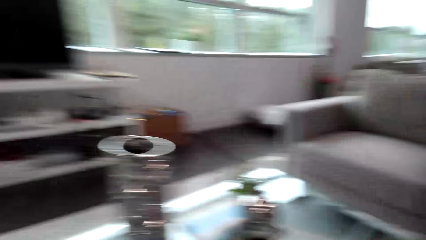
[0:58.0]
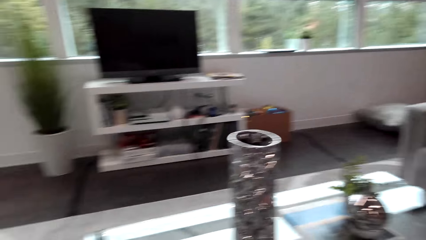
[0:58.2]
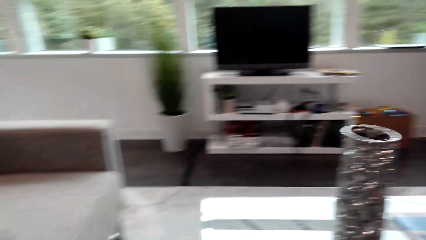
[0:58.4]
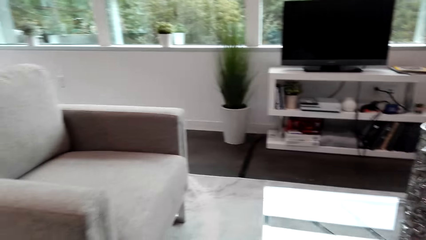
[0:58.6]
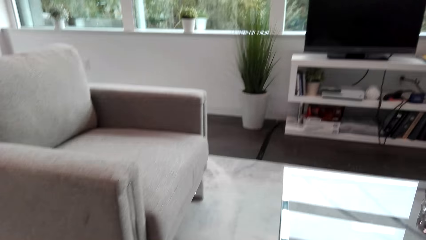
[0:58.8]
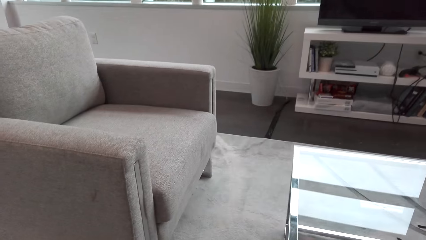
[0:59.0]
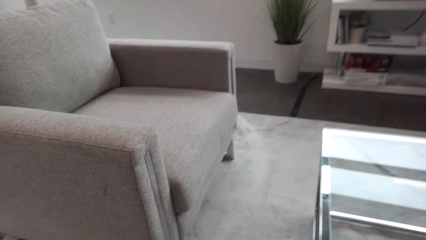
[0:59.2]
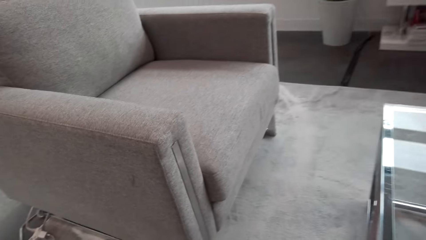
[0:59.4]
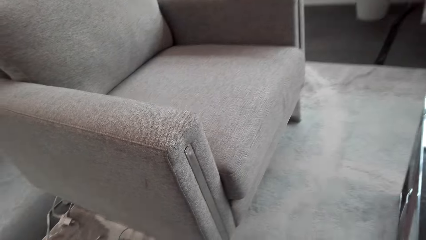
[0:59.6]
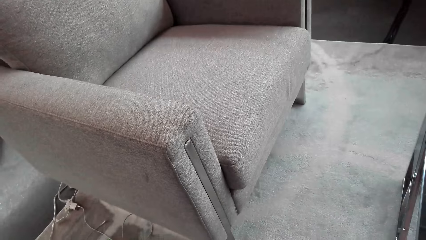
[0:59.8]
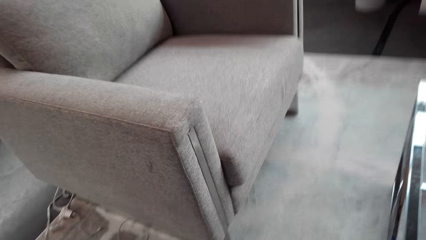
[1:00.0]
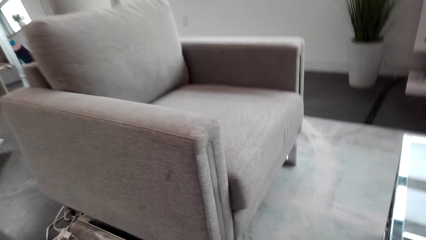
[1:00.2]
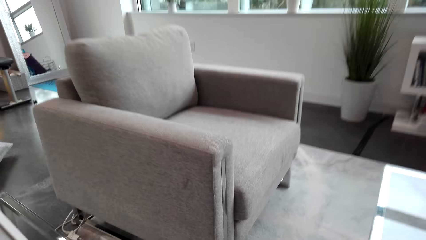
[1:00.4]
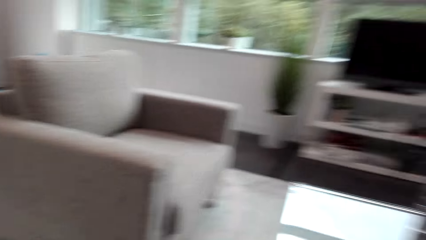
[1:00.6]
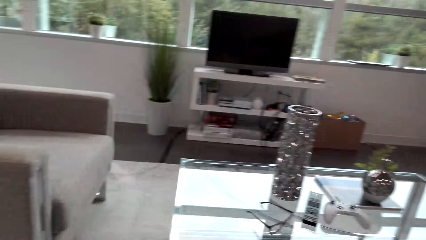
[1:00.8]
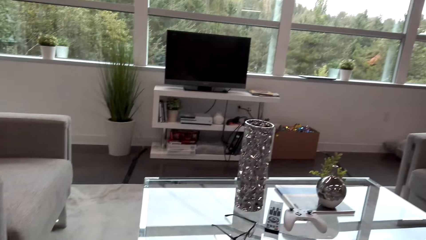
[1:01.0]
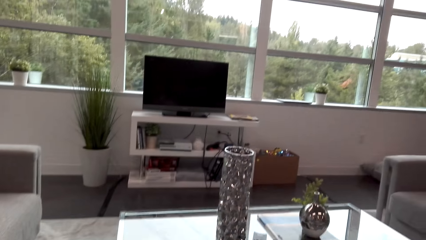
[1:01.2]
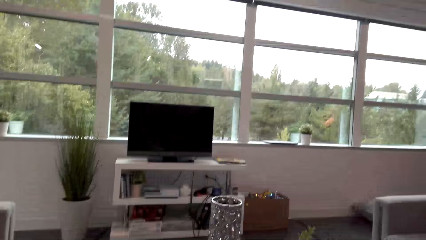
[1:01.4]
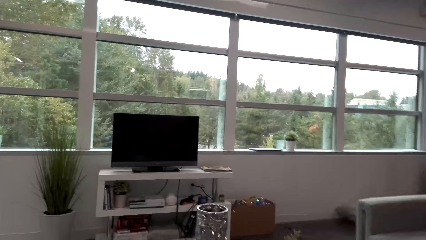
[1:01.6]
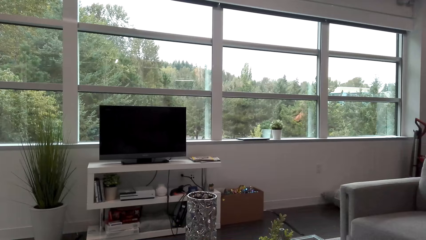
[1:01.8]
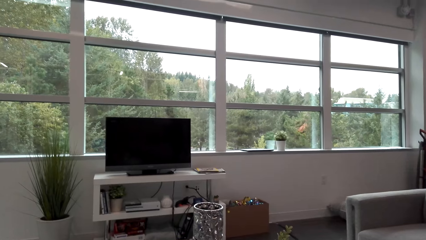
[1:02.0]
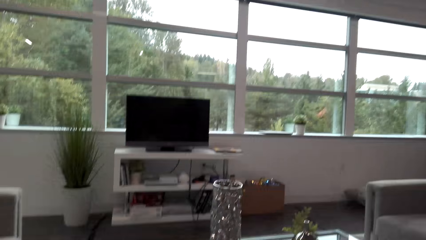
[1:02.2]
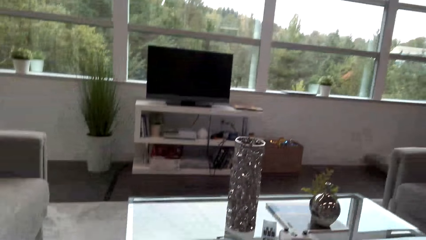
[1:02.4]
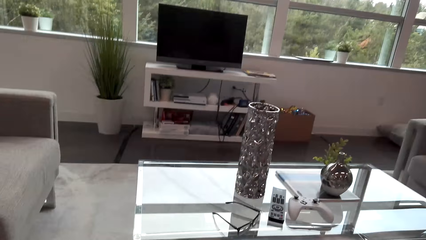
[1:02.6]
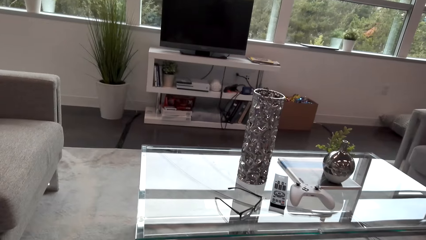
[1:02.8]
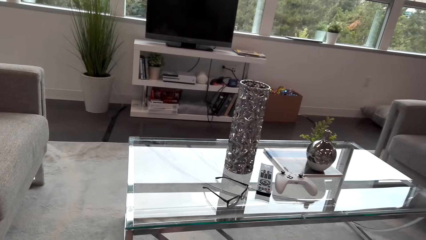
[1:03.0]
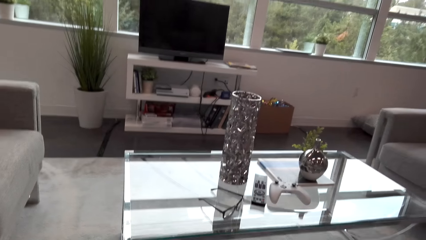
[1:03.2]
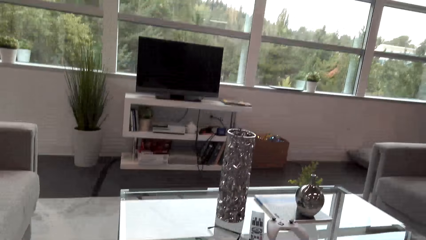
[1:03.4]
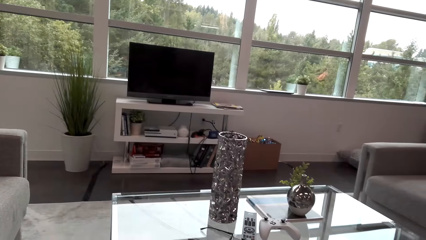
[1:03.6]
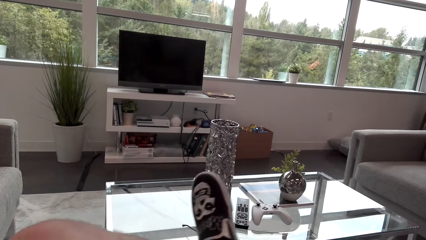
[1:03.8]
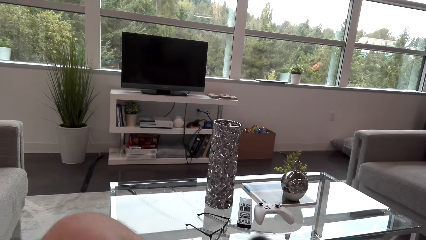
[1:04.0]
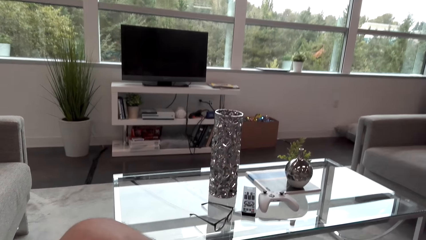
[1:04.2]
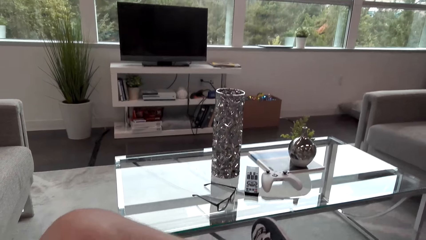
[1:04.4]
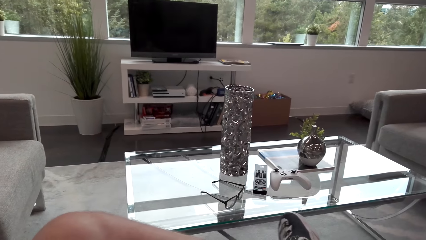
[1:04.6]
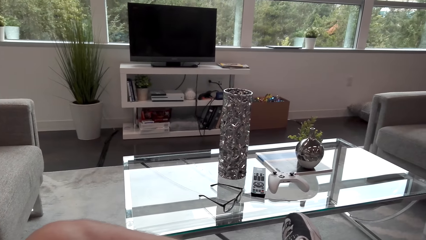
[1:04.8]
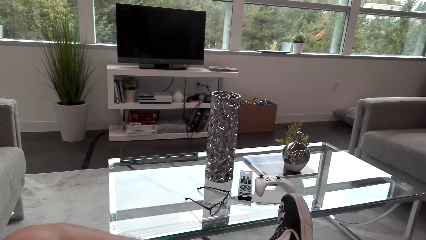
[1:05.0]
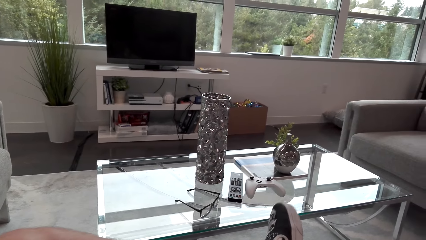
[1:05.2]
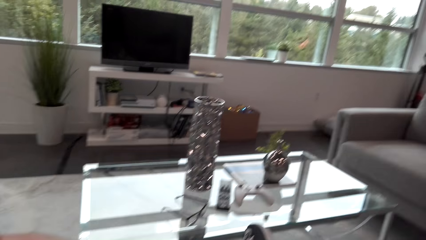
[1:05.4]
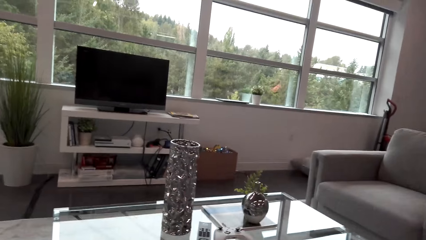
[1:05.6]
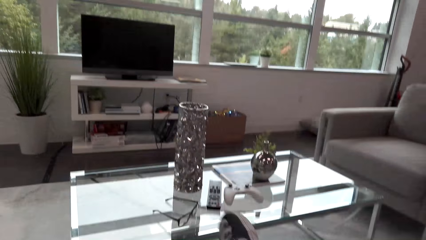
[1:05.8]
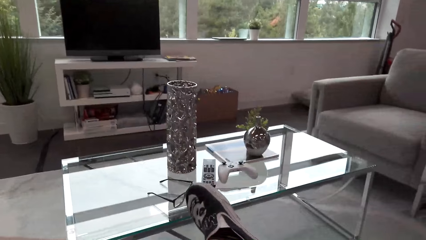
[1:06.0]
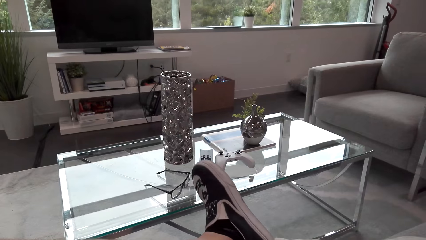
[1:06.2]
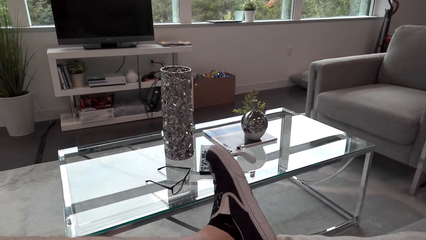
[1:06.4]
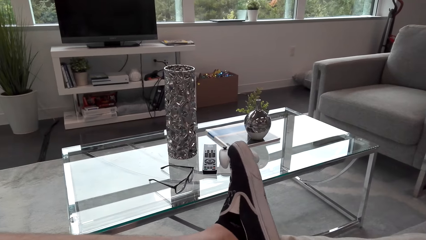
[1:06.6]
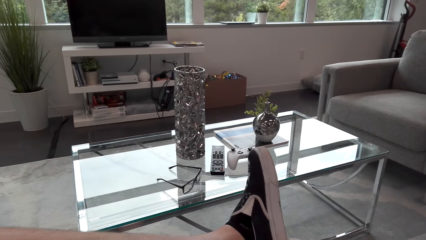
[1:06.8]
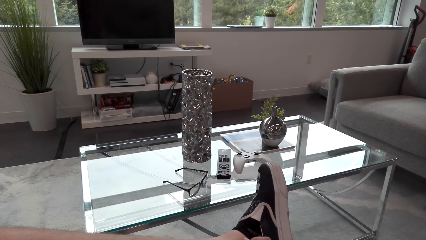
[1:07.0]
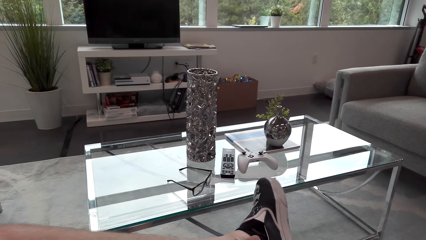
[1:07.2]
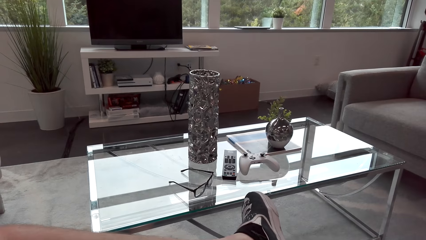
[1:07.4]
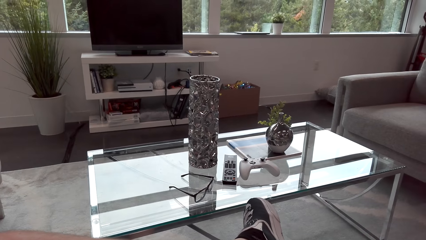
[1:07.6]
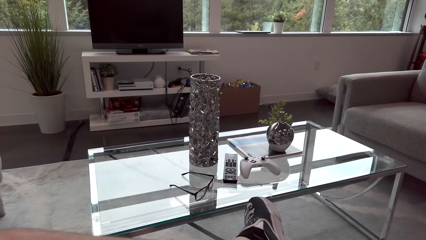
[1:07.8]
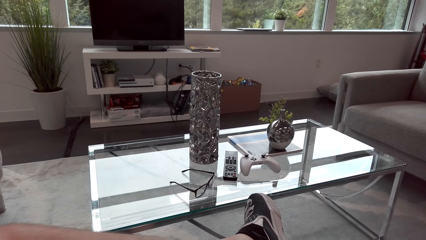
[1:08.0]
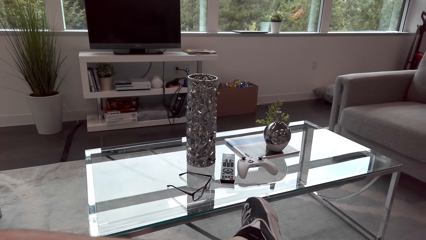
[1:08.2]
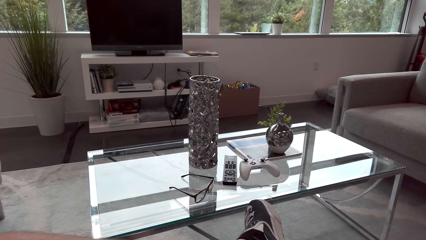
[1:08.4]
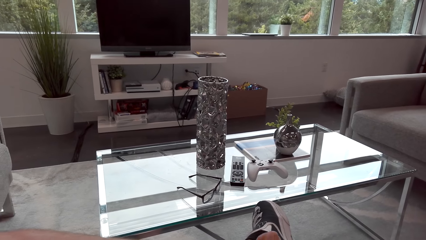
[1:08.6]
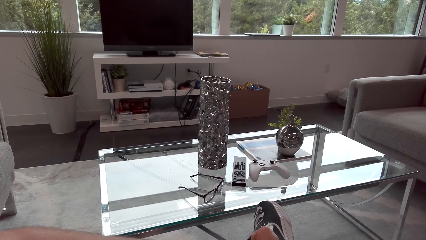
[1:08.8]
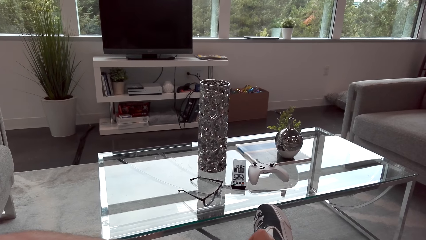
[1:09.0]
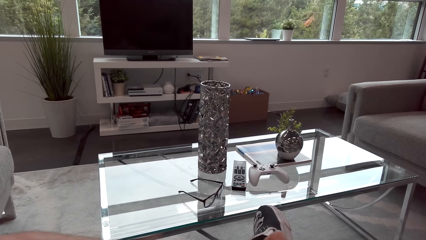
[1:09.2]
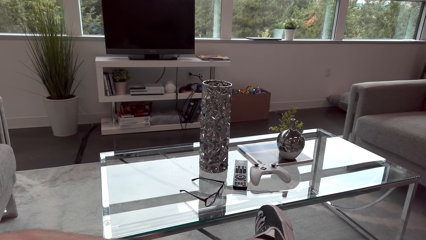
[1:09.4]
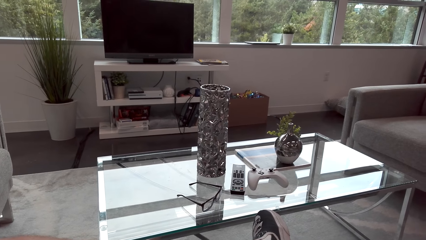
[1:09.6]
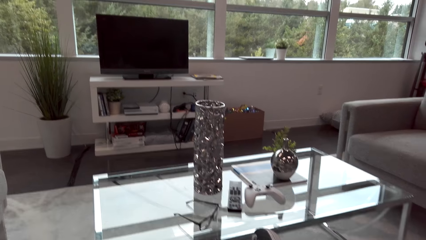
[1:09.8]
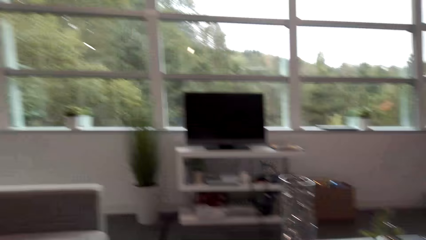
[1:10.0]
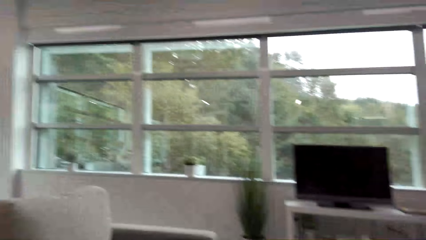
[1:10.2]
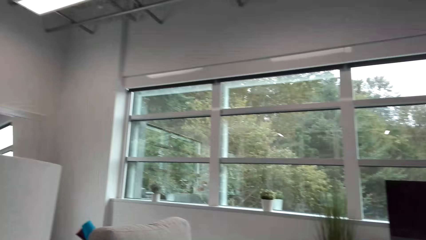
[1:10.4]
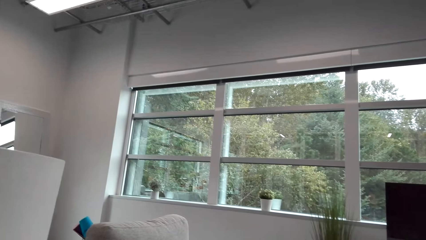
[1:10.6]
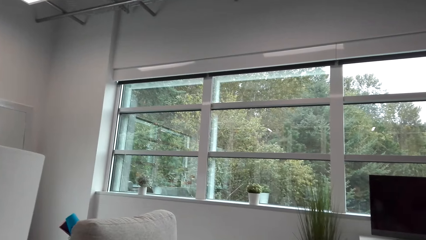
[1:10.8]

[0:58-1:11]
The camera wearer folds his legs on the couch. He stares around the room.
